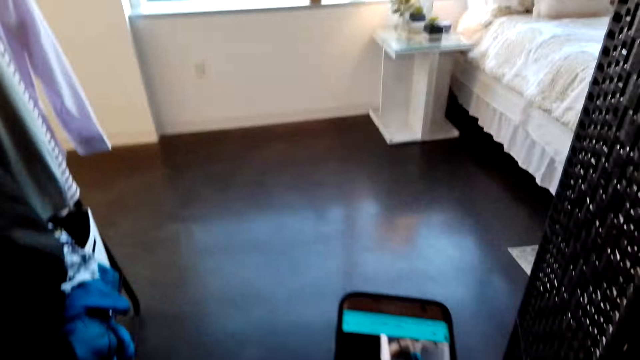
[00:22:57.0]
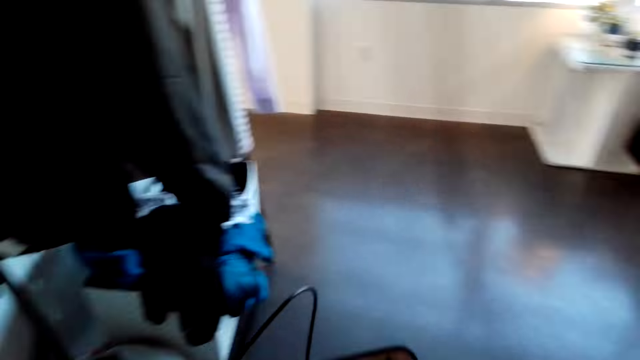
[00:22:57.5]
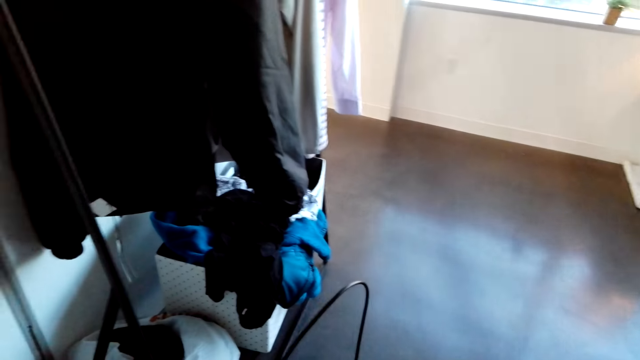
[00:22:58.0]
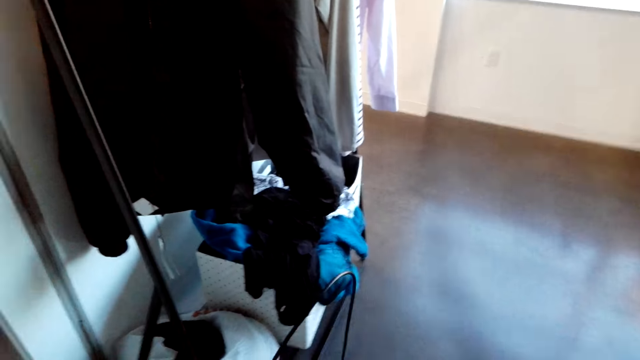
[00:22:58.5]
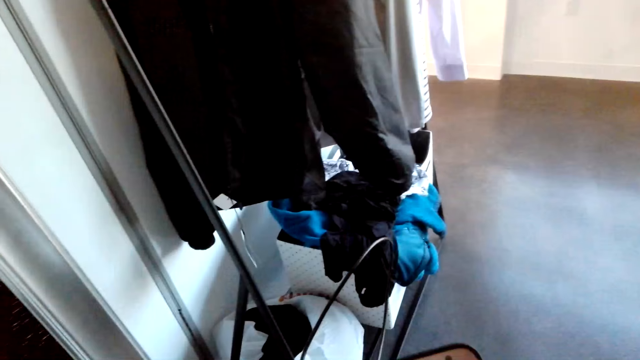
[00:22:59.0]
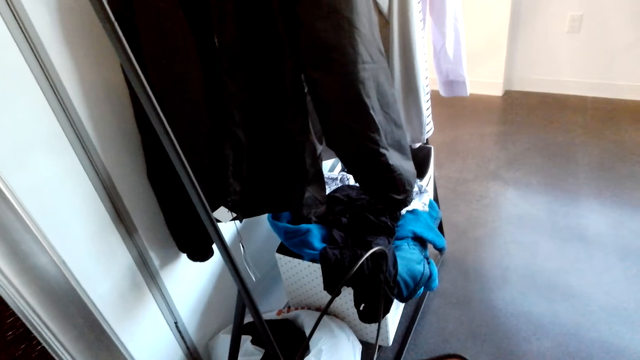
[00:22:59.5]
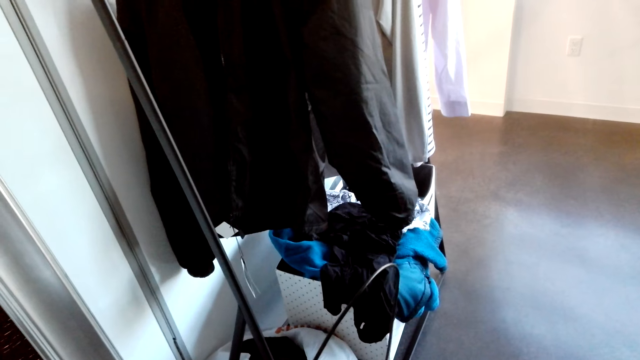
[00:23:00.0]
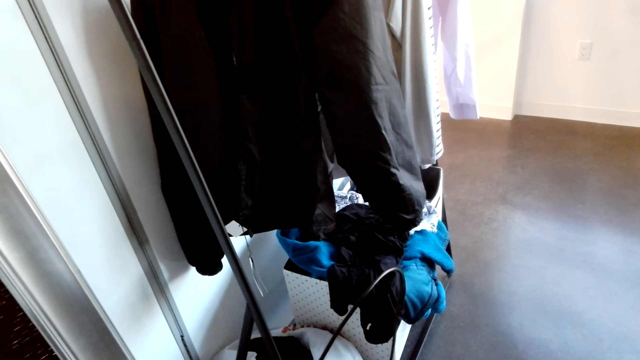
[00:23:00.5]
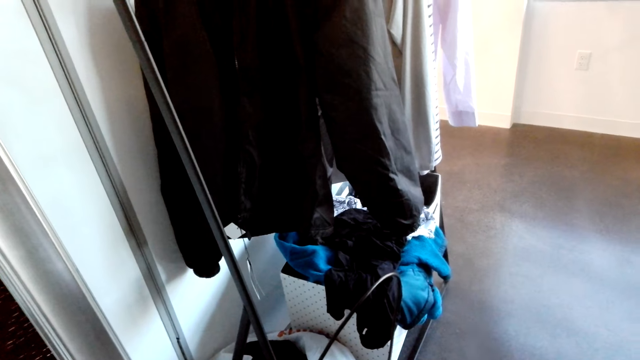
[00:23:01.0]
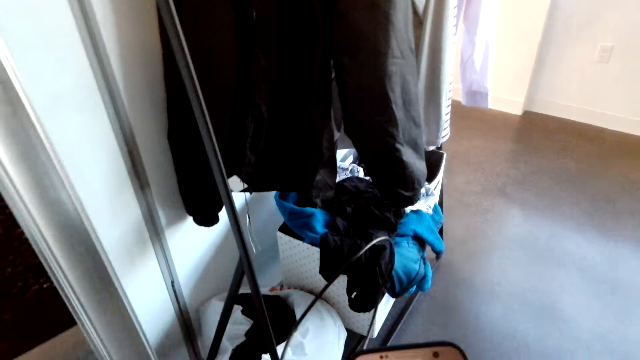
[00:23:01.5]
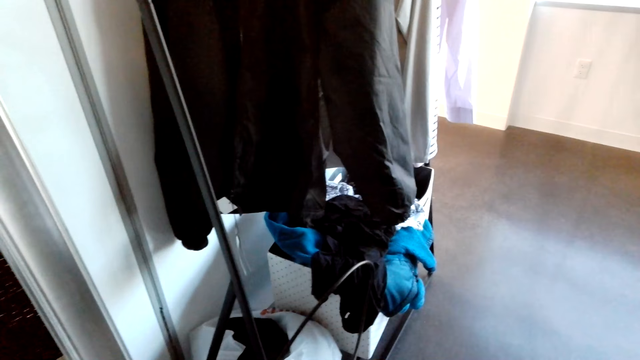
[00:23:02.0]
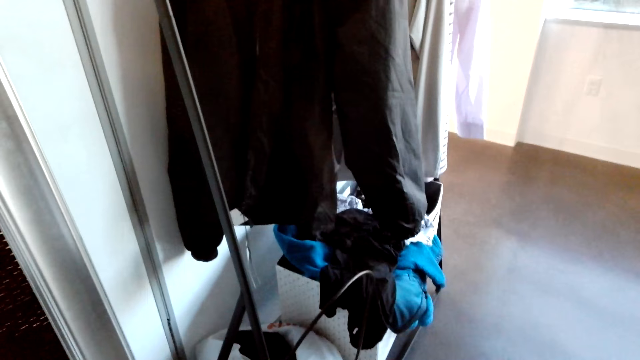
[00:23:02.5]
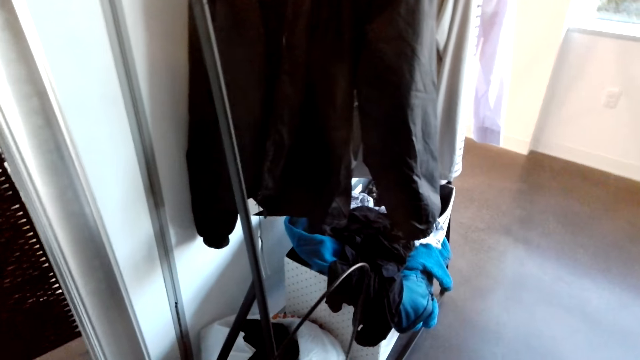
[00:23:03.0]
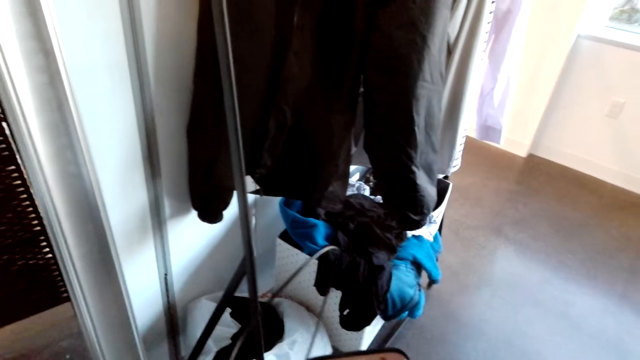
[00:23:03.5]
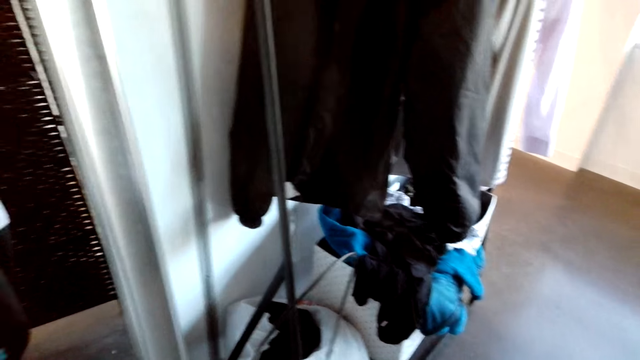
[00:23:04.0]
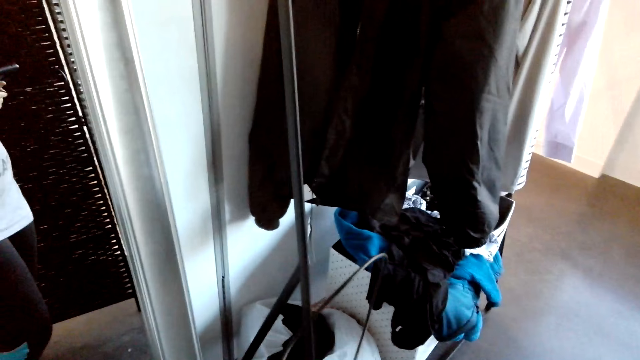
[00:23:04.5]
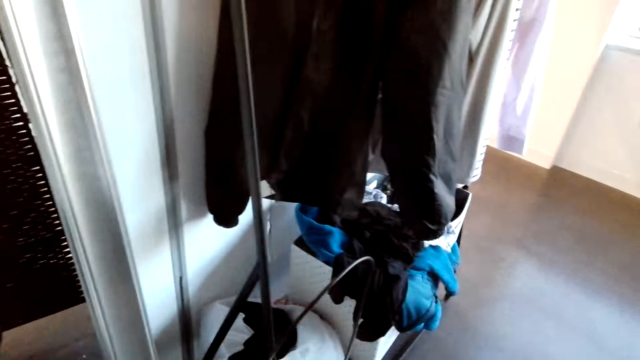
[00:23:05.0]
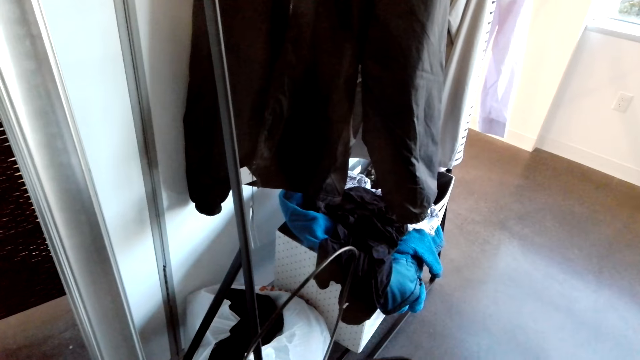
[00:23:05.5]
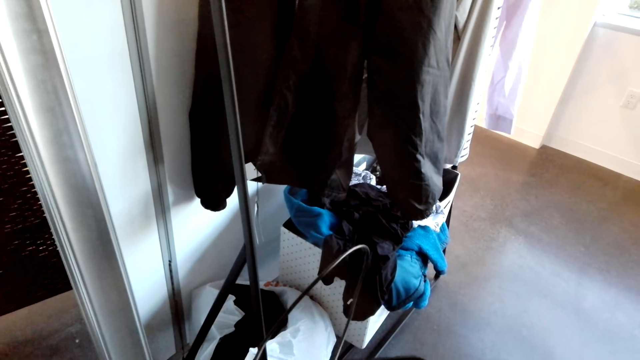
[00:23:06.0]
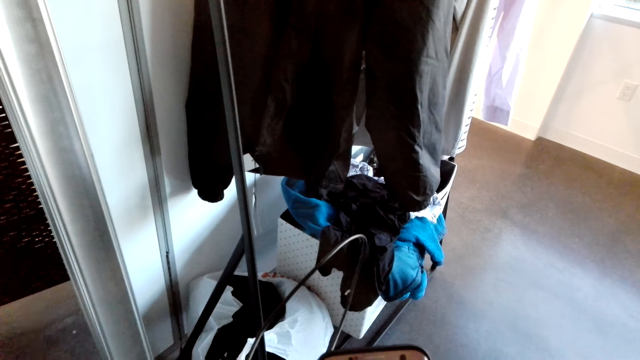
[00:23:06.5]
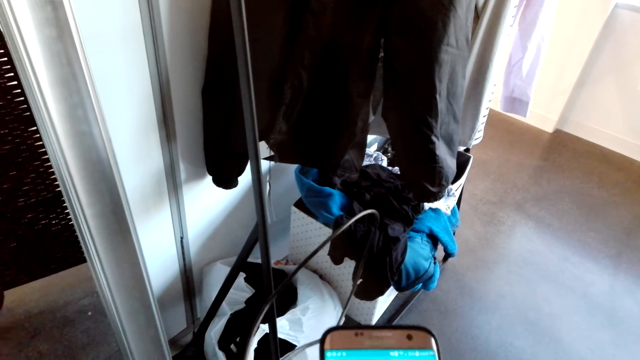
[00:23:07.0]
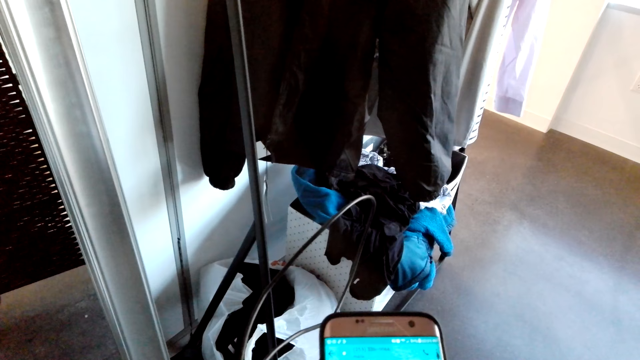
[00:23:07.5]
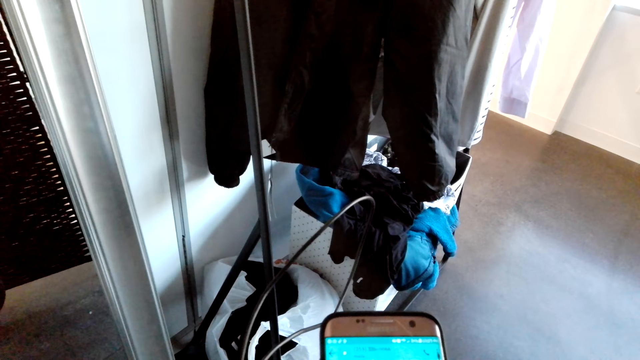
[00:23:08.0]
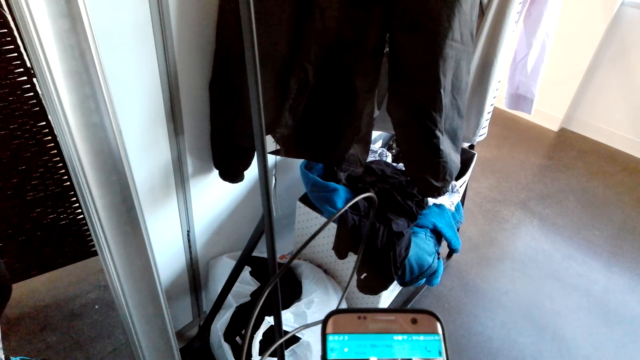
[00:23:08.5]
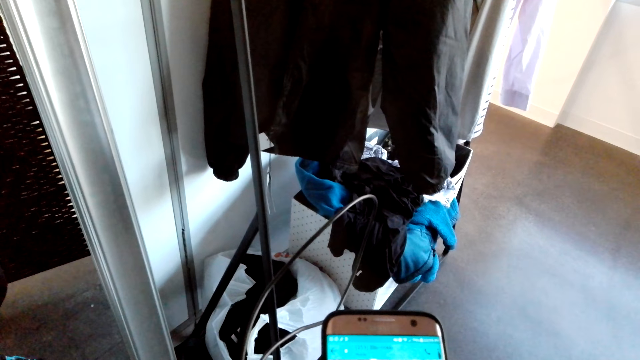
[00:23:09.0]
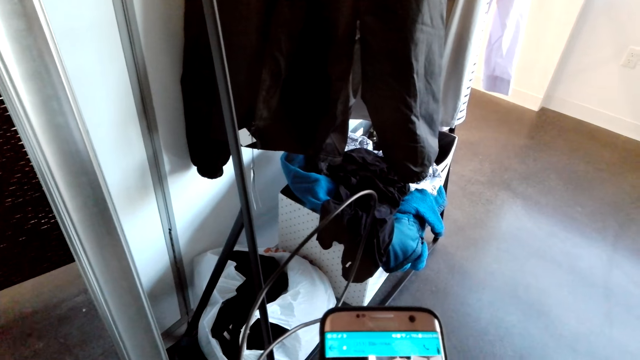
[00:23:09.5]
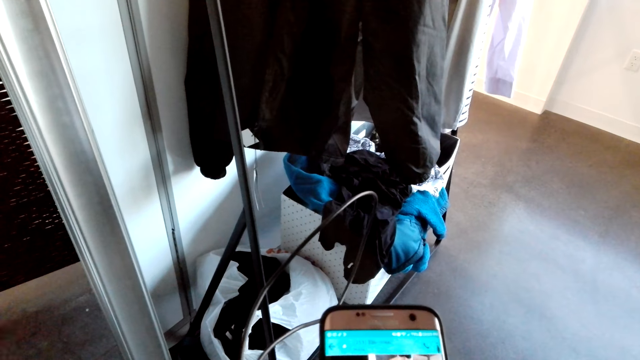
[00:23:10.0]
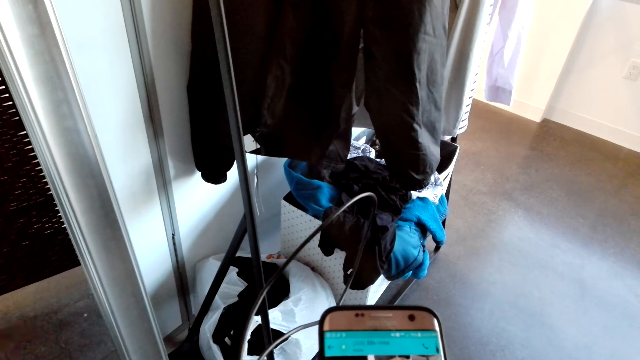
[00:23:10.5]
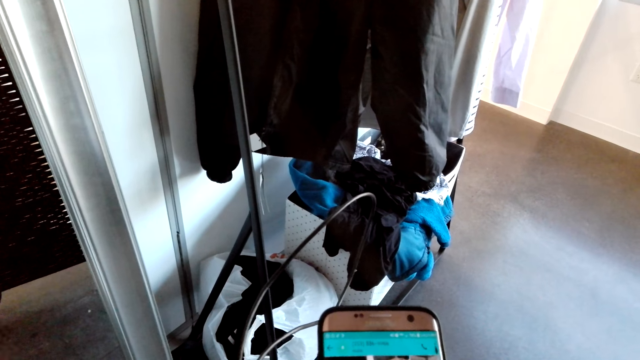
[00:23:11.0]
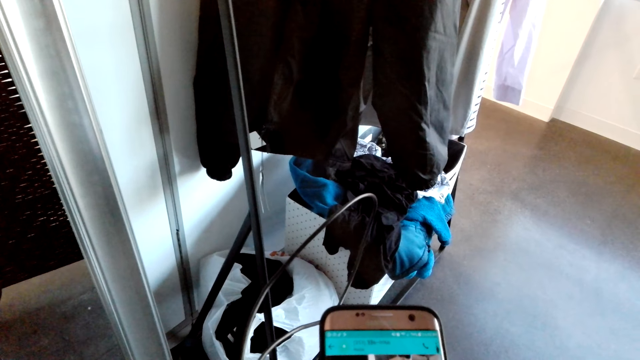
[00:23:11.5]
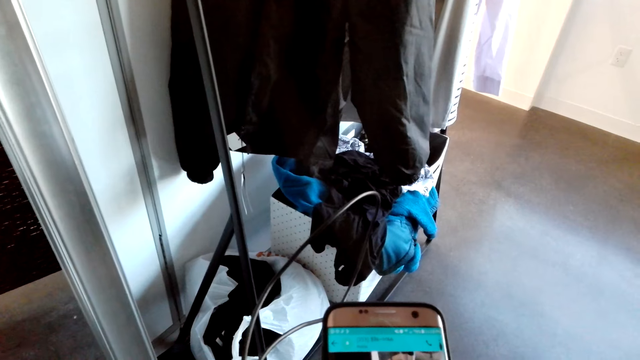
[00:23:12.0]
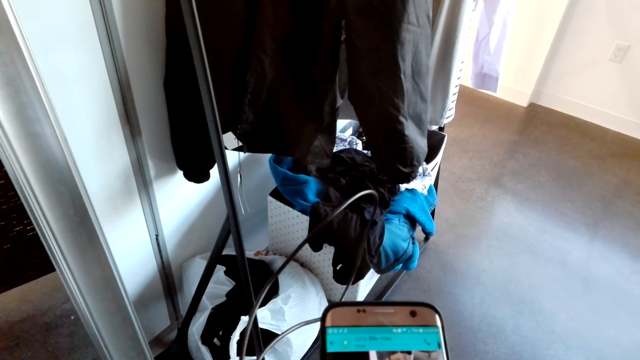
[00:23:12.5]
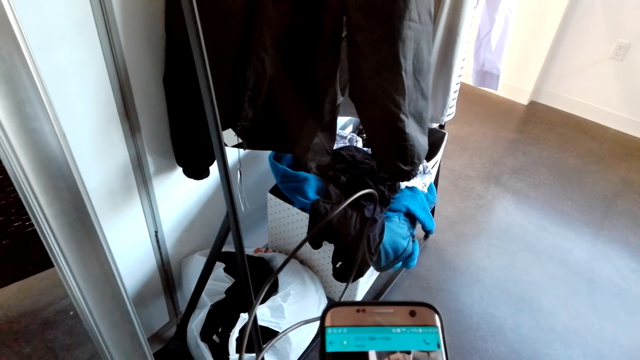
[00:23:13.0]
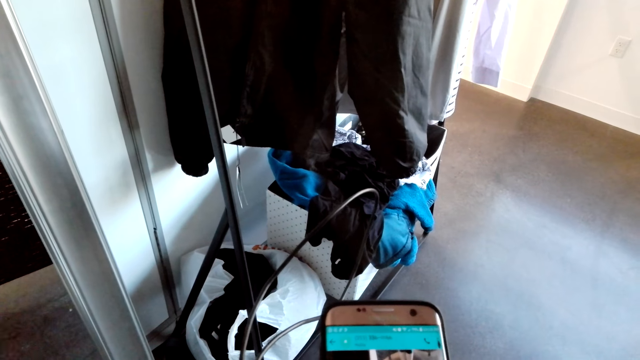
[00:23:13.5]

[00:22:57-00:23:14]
The camera wearer walks in the house. She scrolls on the cell phone. She stands in the house. She operates her phone. She scrolls on the cell phone.

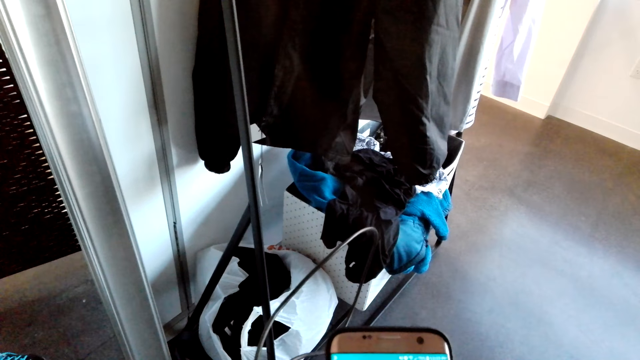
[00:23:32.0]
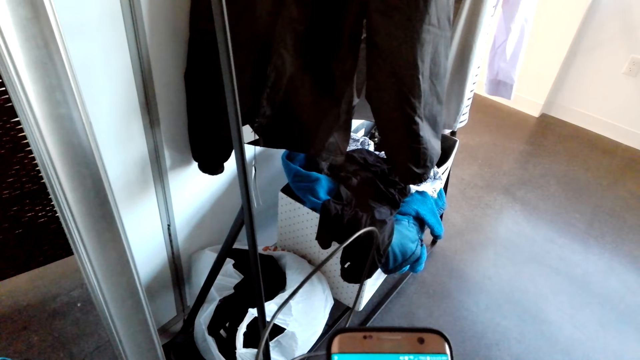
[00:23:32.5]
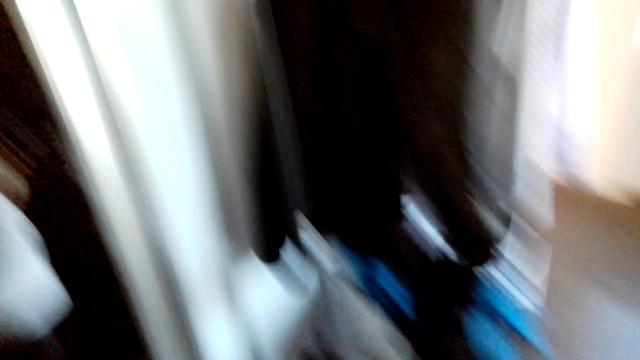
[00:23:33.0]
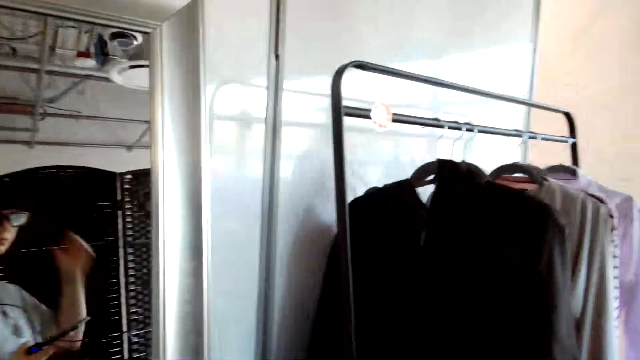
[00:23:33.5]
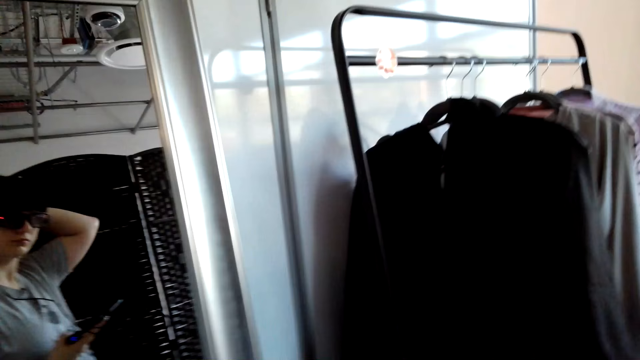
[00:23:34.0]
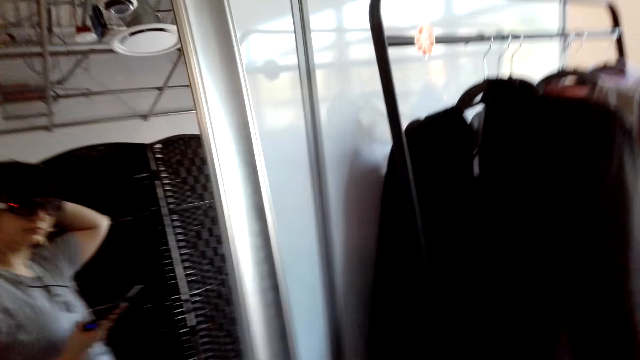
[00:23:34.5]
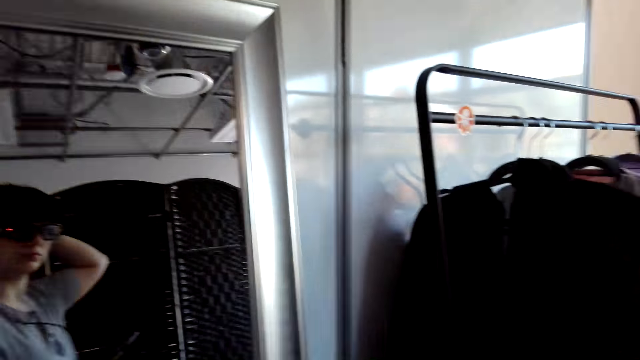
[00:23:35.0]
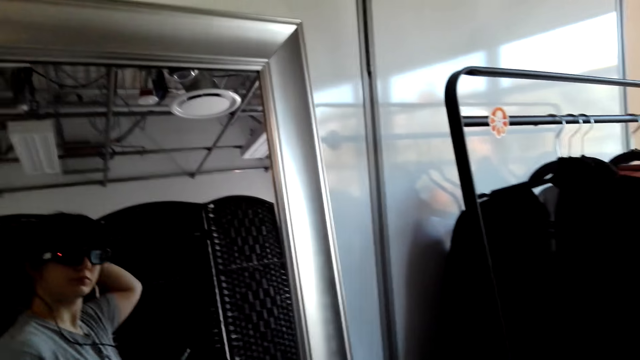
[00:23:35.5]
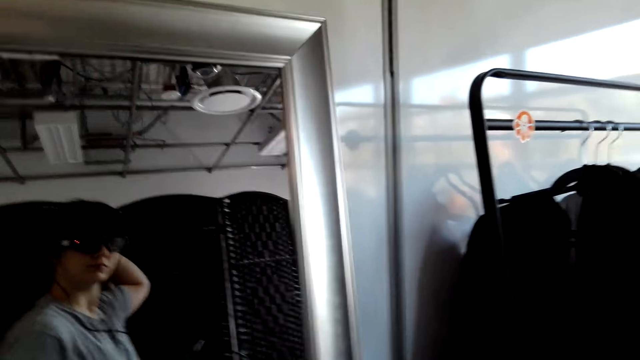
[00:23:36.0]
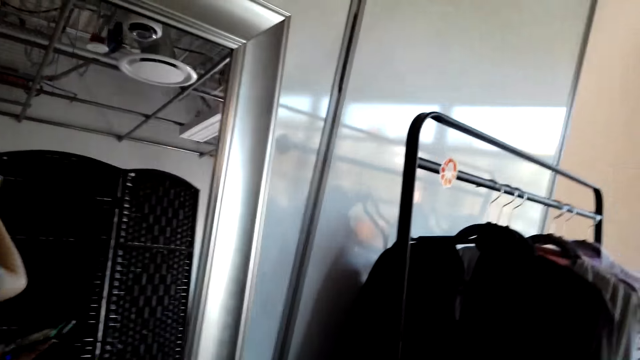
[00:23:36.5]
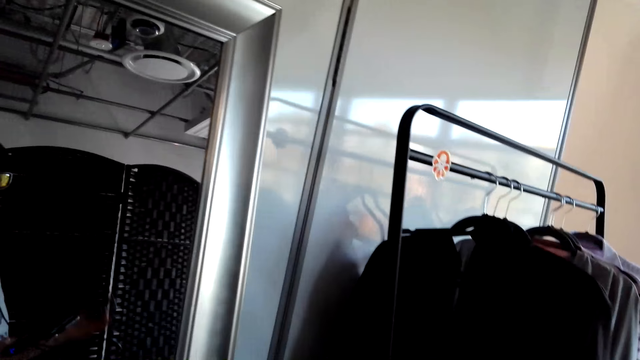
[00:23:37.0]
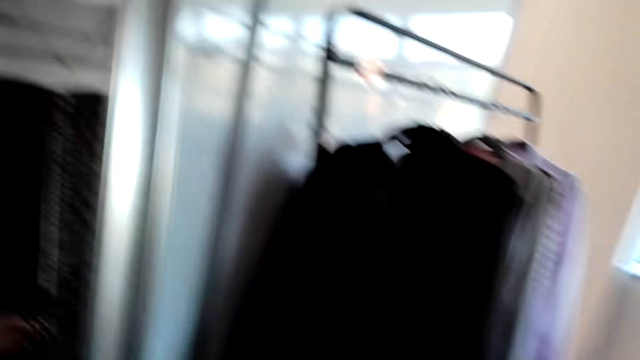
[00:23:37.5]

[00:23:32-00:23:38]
The camera wearer makes her hair. She looks at herself in the mirror.
